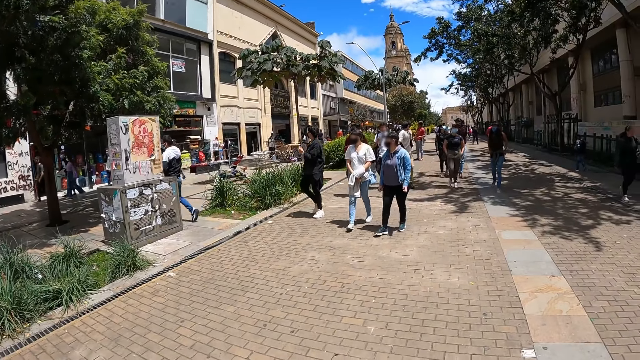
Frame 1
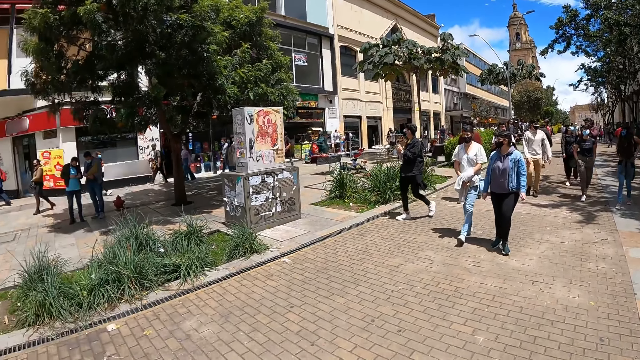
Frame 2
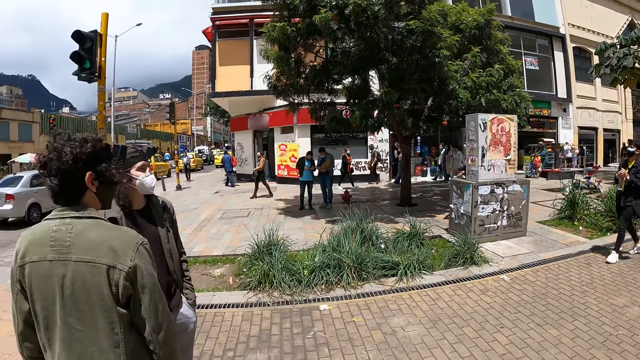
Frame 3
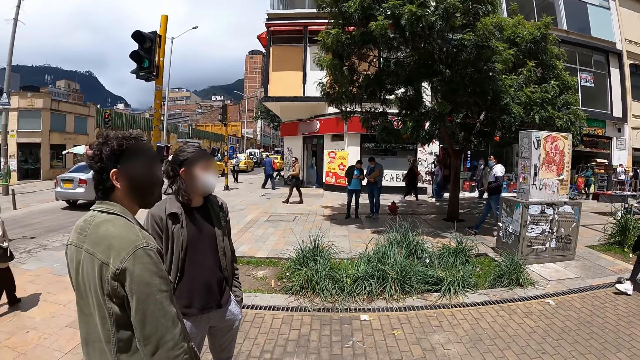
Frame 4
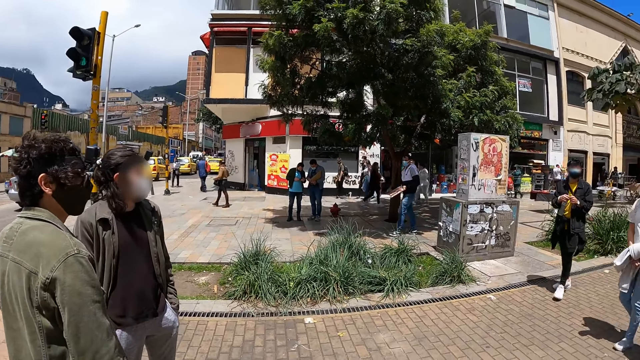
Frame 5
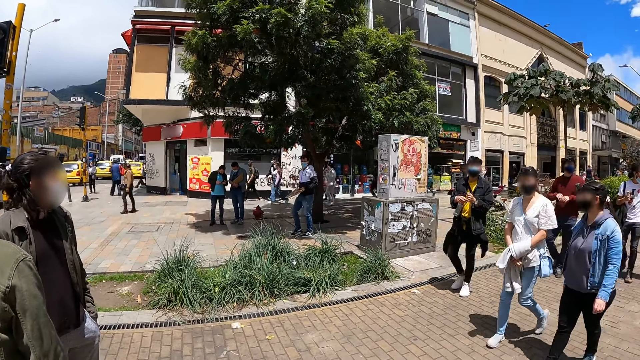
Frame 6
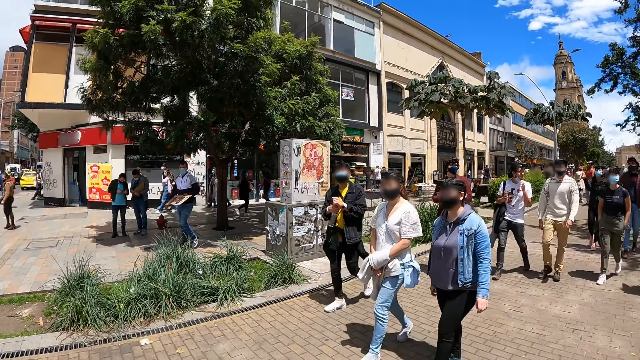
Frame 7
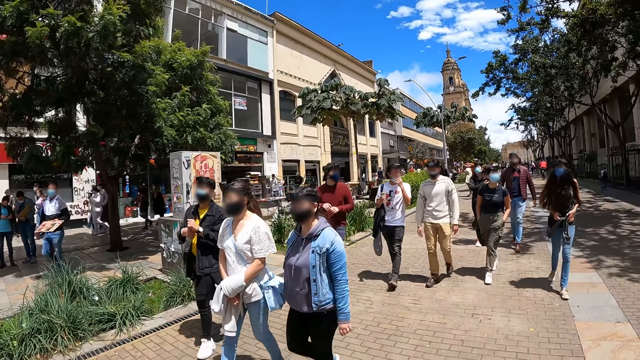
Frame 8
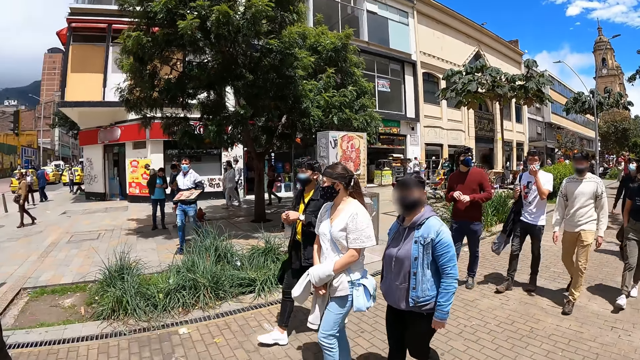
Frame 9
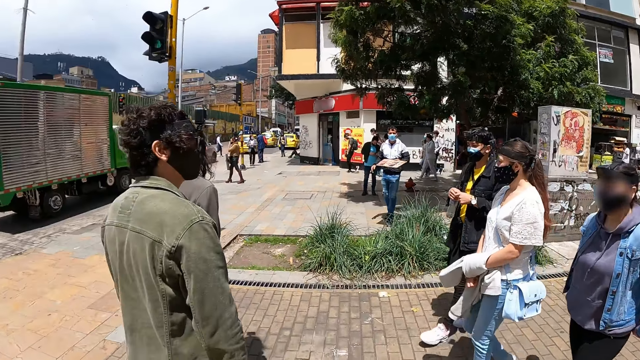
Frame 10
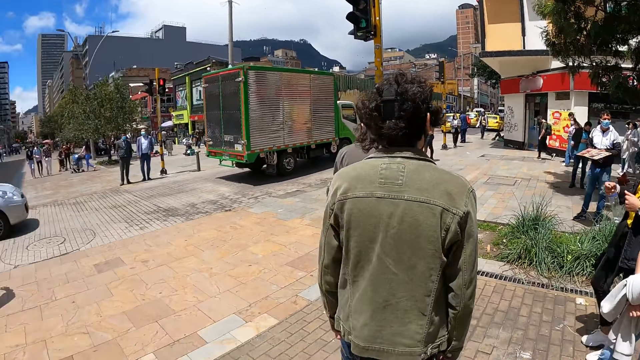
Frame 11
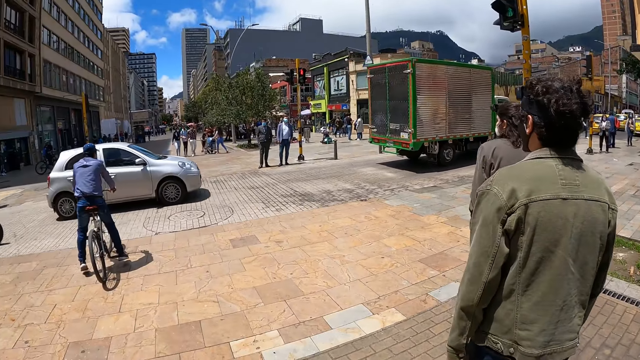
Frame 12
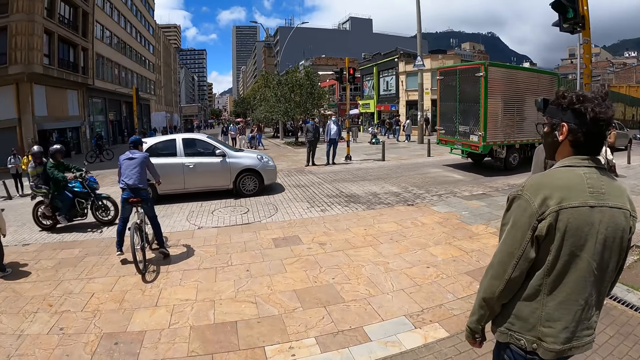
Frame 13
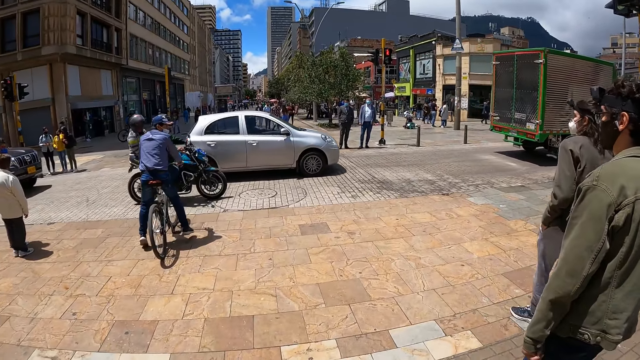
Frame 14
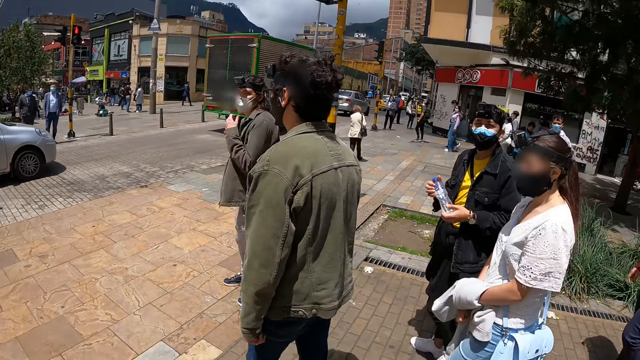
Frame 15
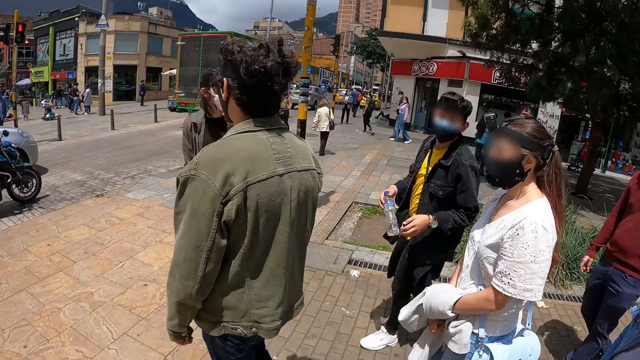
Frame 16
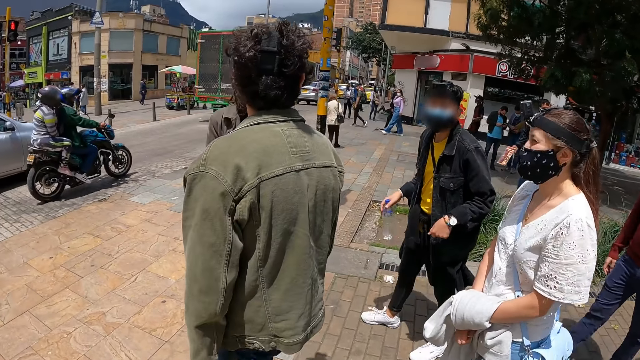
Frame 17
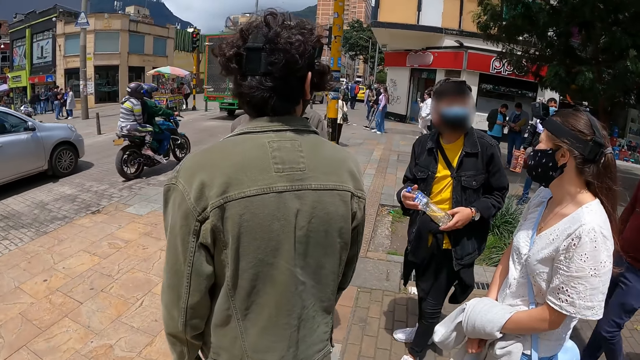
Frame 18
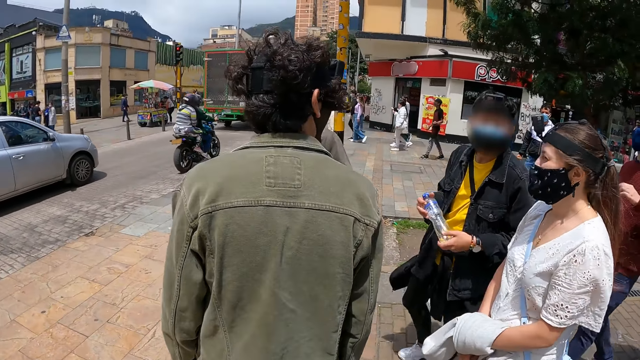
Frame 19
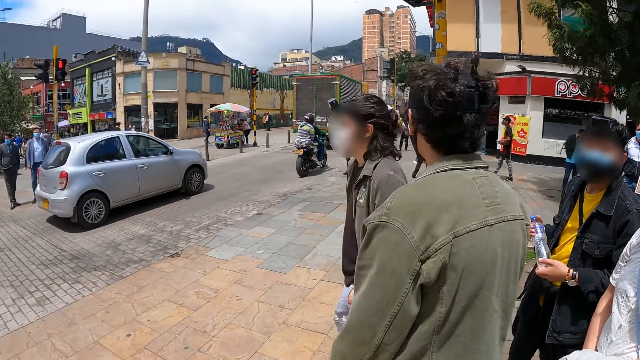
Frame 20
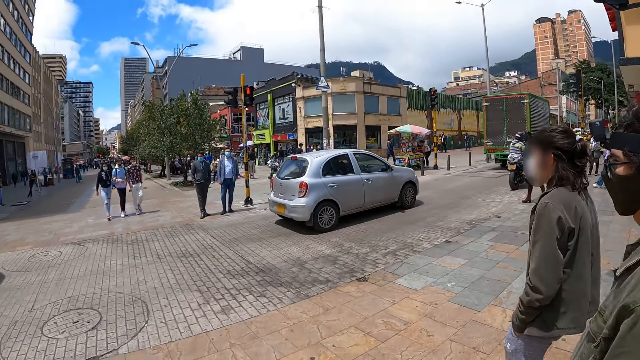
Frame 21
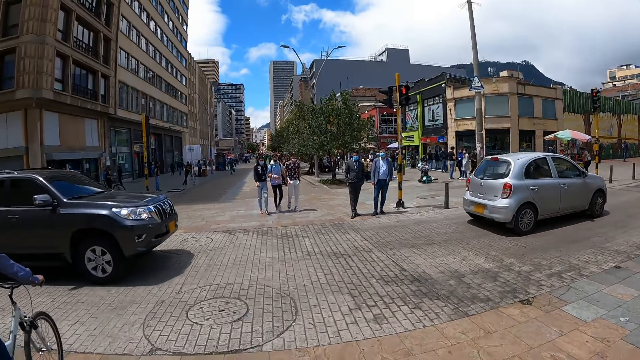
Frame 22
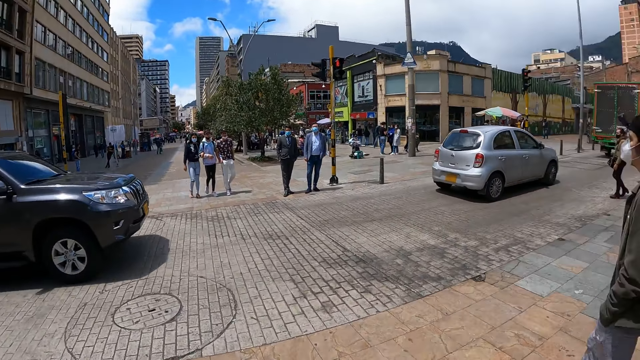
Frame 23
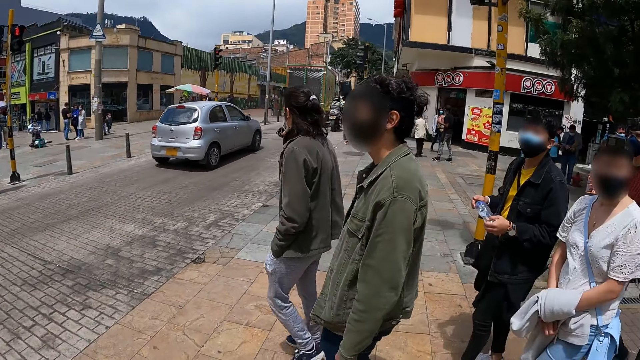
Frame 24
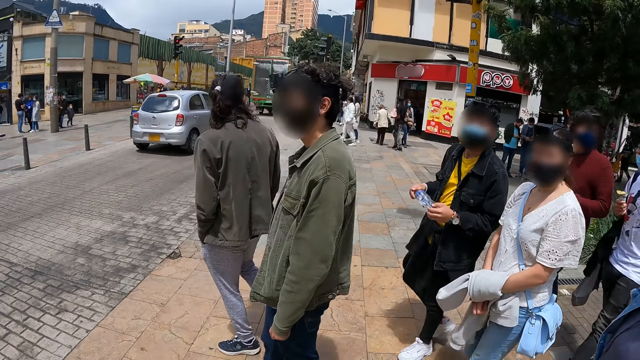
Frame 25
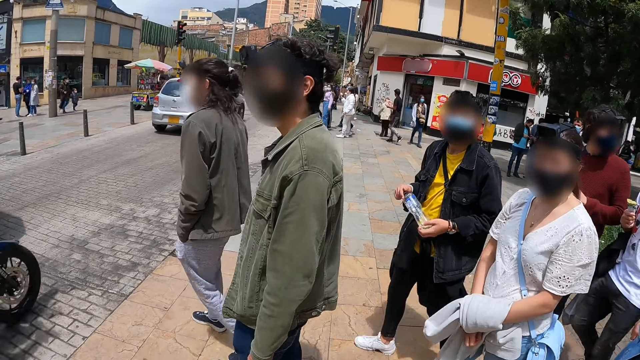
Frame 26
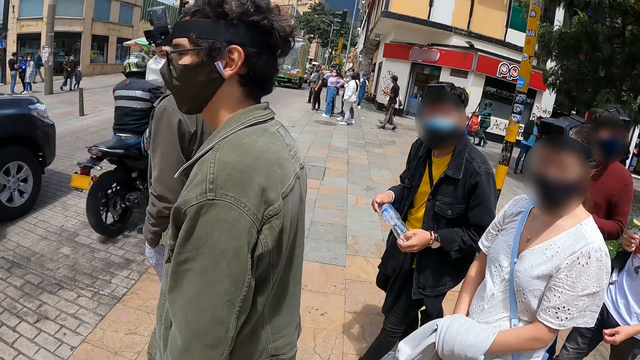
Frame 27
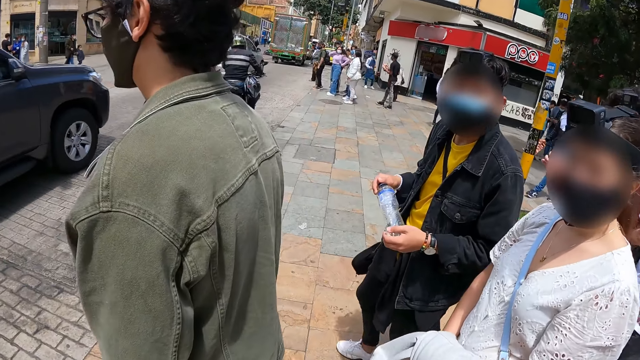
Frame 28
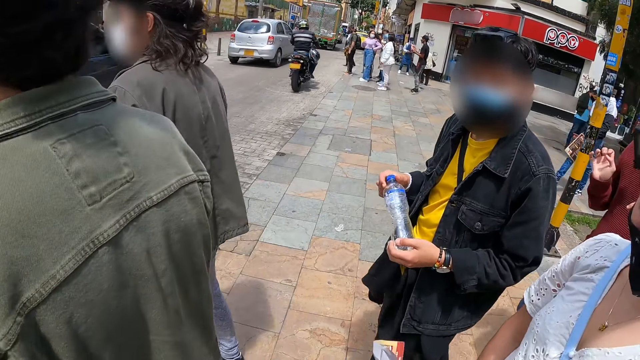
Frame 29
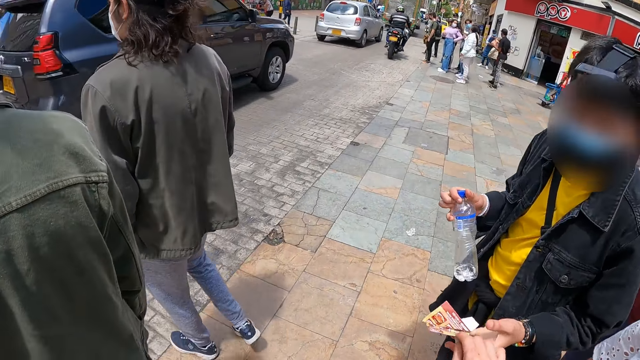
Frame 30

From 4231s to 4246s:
A woman walks around with a jacket on the hand. The camera wearer looks around and turns around. Another woman walks along the first woman. A man stands beside another man. The camera wearer walks on the road. A third man holds a bottle of water with both hands. The camera wearer dialogues to a person. The third man walks along the first woman. The camera wearer looks around and turns around. They dialogue to the person. The first woman holds the jacket with both hands.

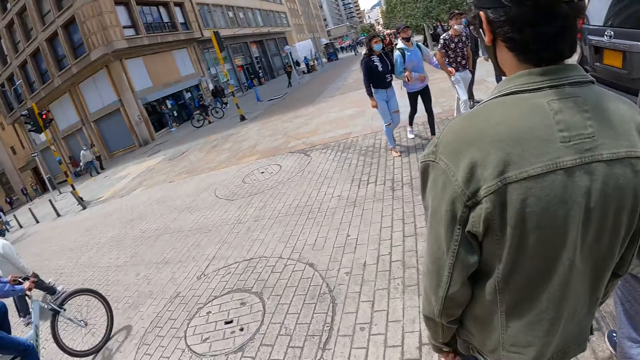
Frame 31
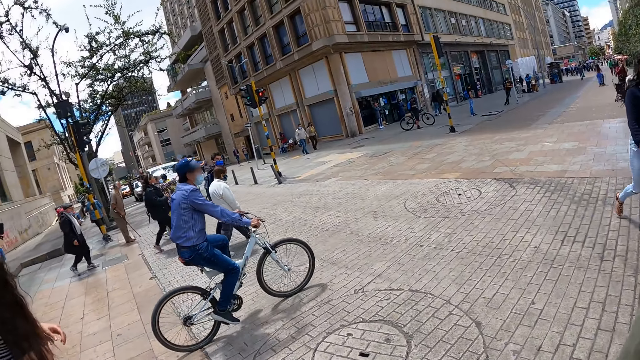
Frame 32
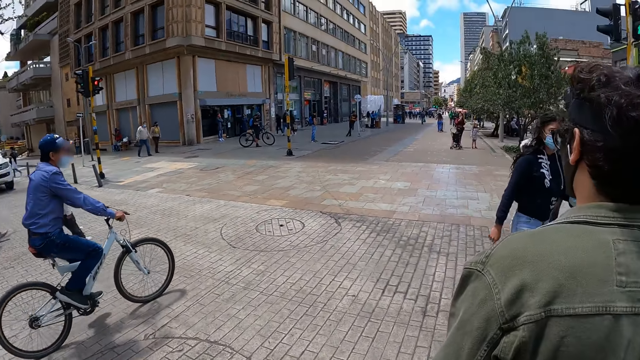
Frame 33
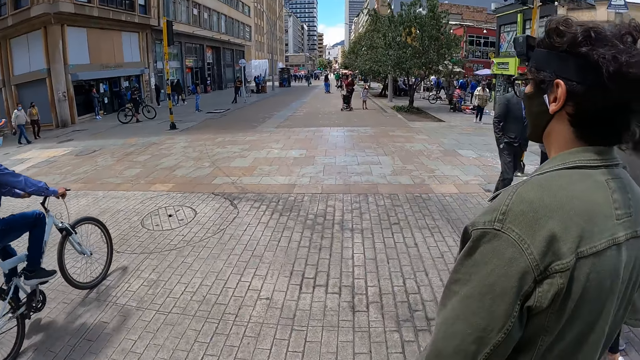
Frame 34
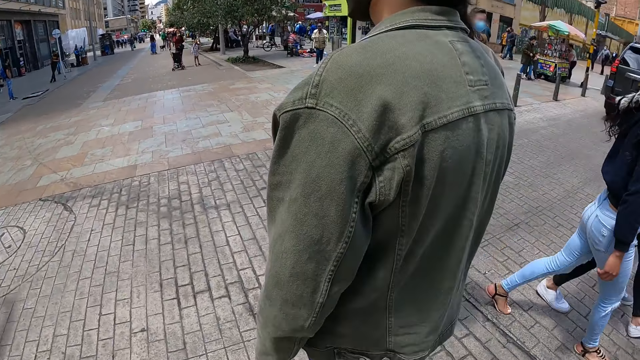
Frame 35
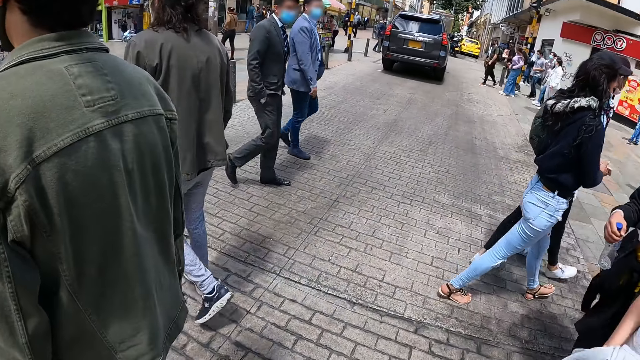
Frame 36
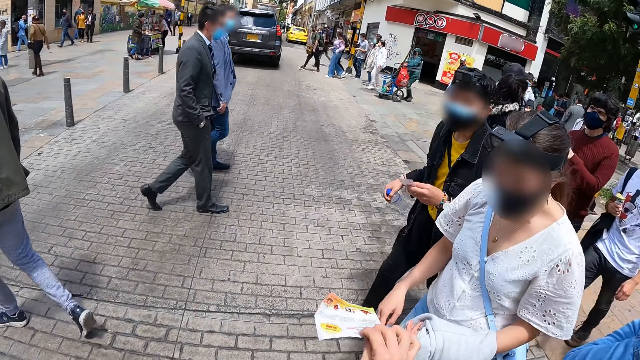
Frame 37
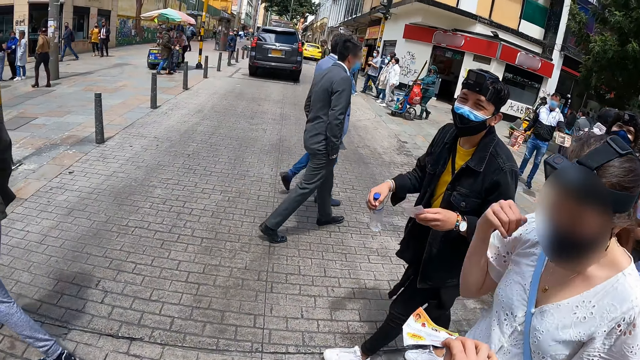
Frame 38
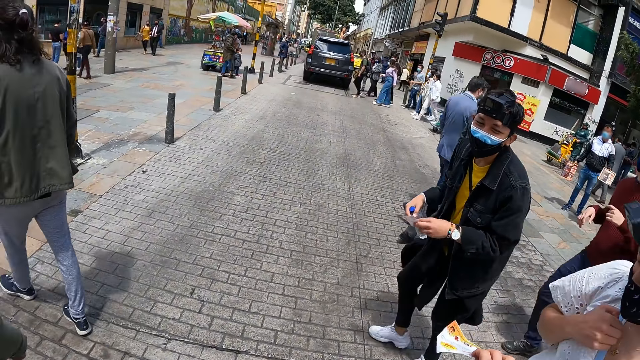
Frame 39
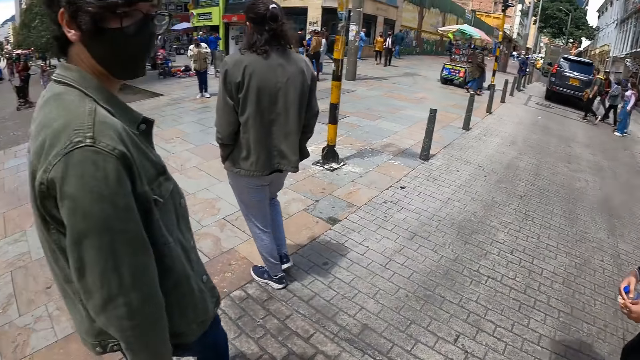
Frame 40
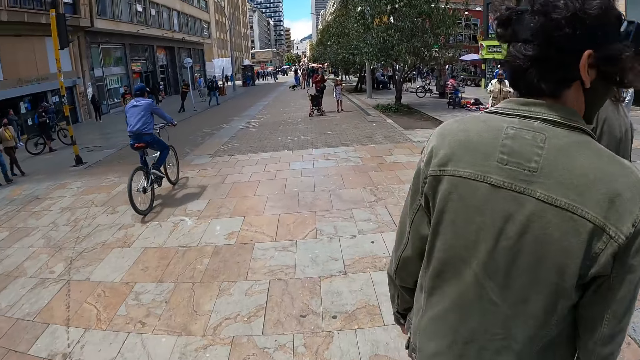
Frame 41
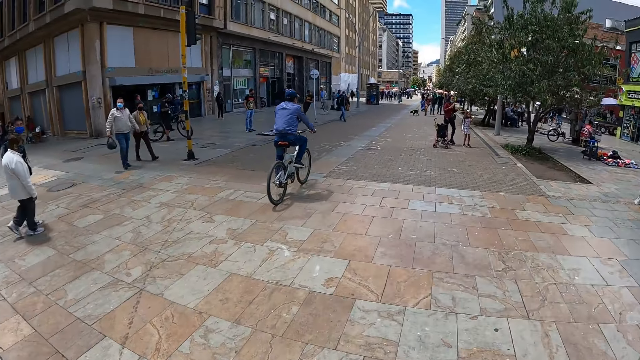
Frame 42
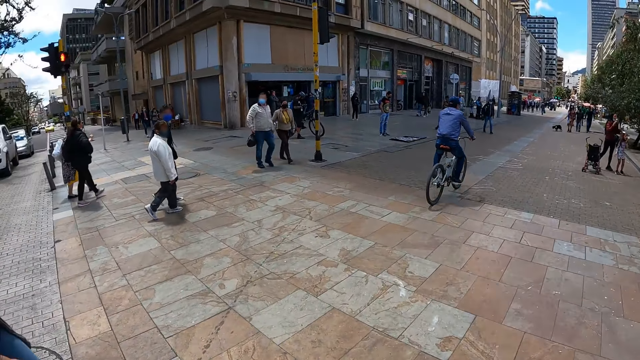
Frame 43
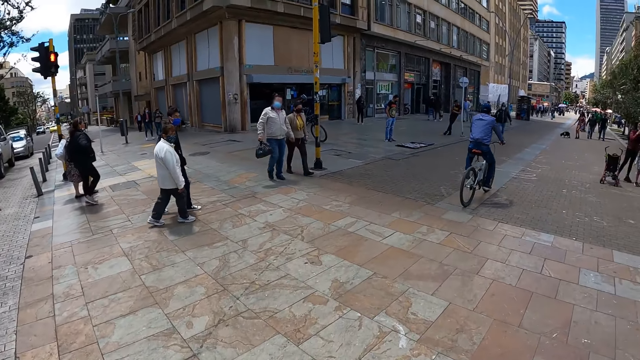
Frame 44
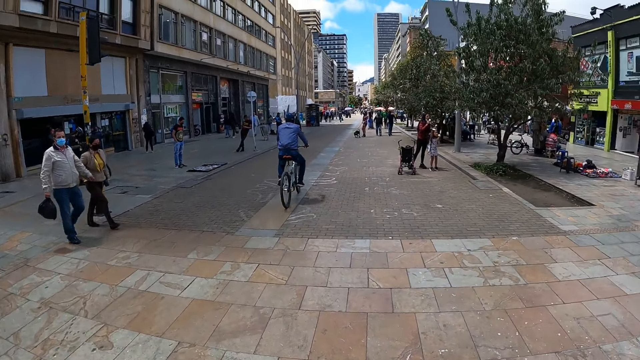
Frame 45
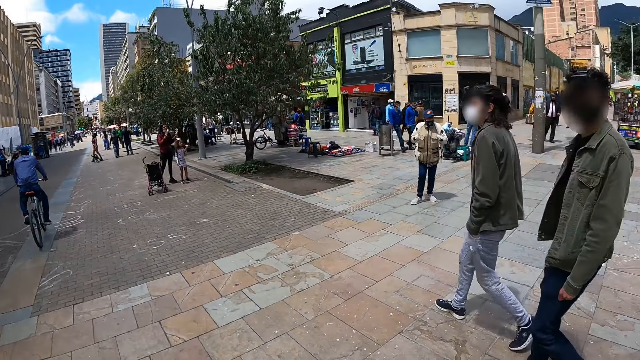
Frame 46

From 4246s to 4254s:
The camera wearer looks around and walks on the road. They turn around. A woman holds a flyer with the left hand. The camera wearer dialogues to a person. They turn around. They walk on the road and look around.
